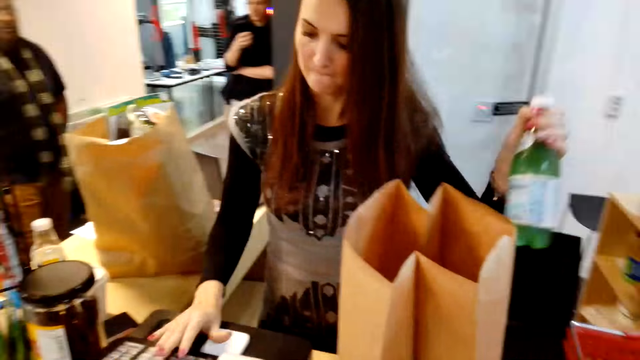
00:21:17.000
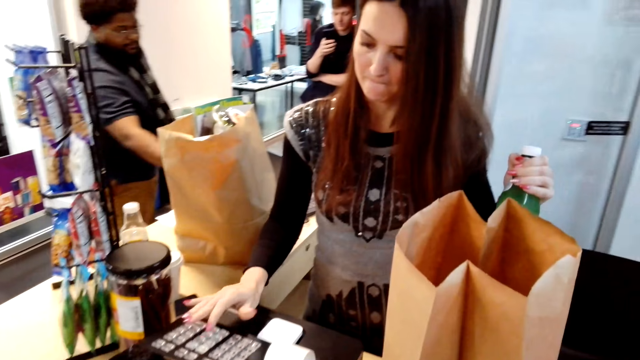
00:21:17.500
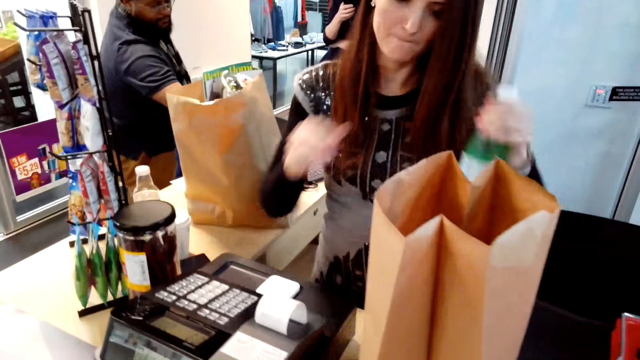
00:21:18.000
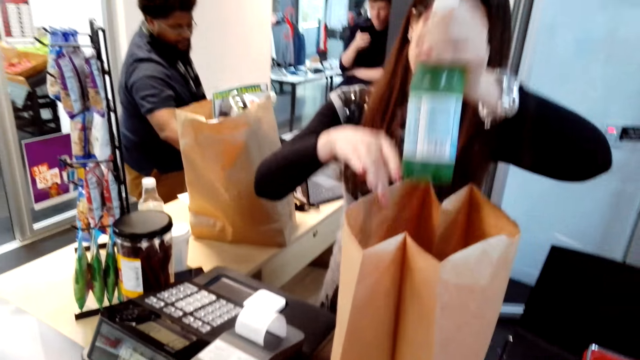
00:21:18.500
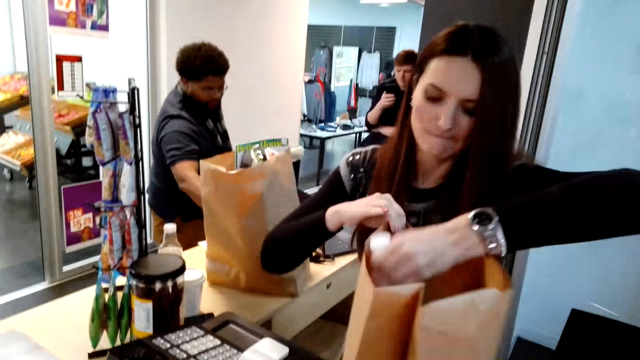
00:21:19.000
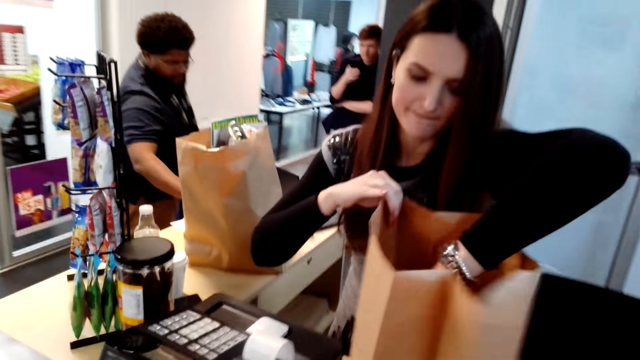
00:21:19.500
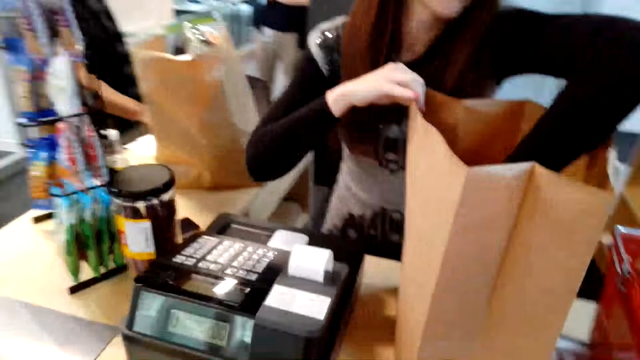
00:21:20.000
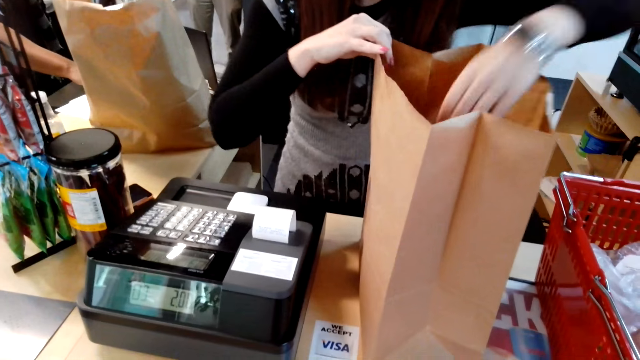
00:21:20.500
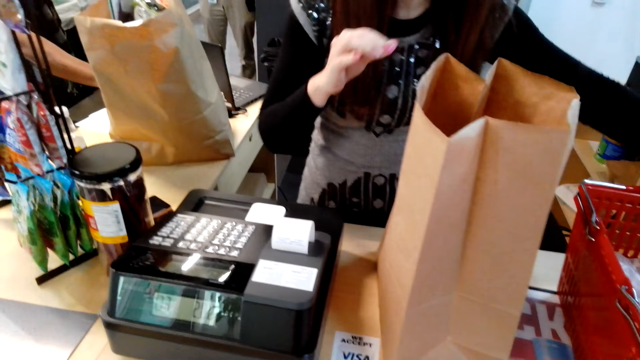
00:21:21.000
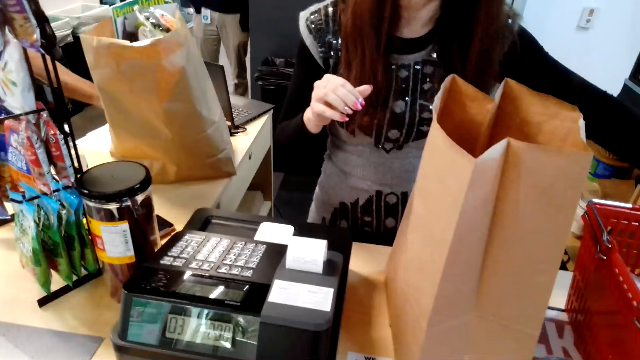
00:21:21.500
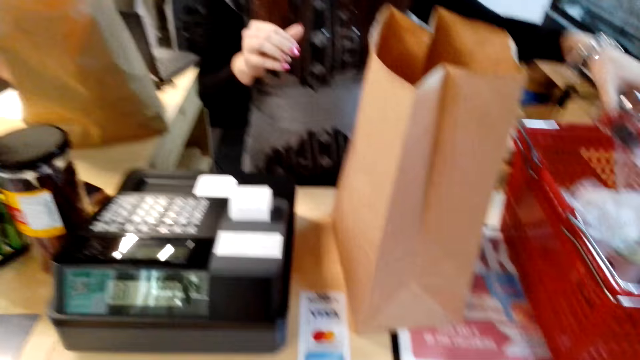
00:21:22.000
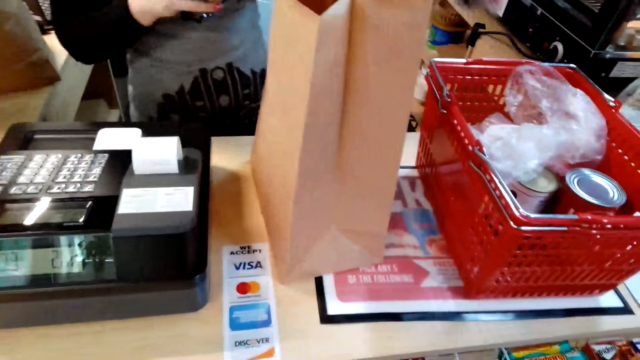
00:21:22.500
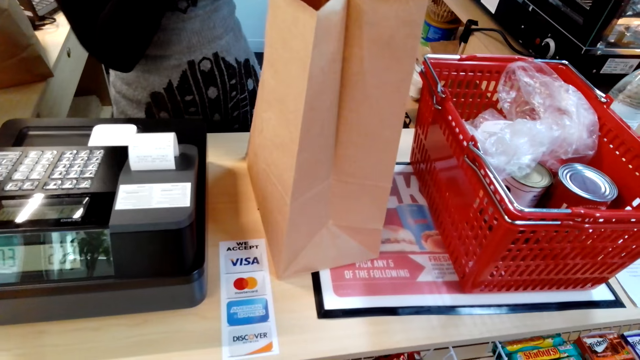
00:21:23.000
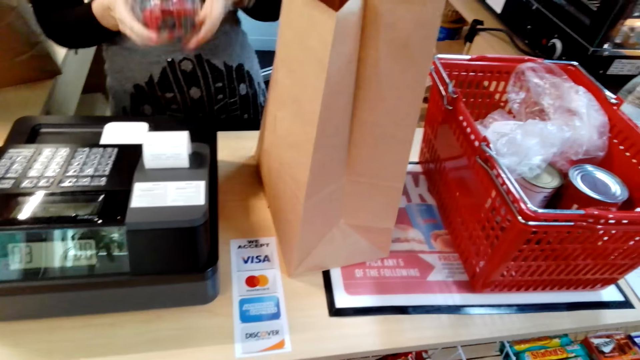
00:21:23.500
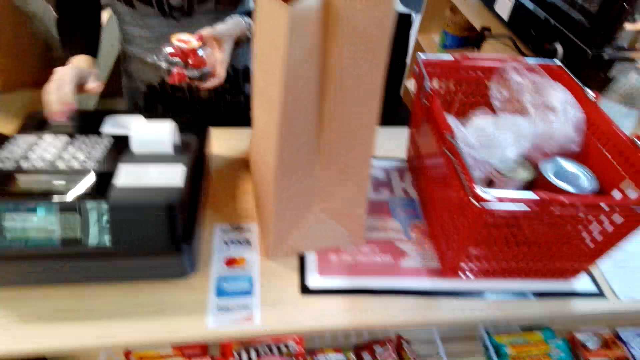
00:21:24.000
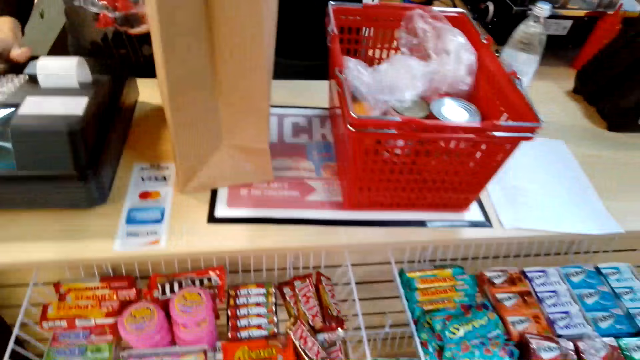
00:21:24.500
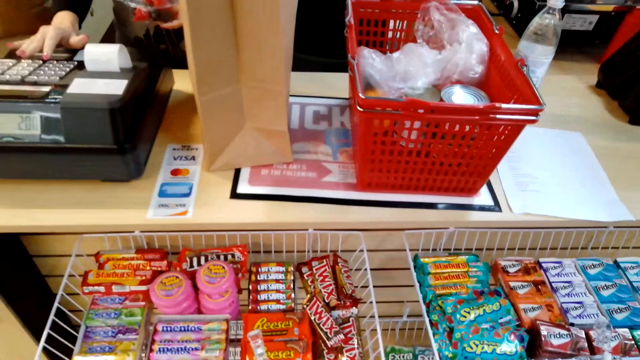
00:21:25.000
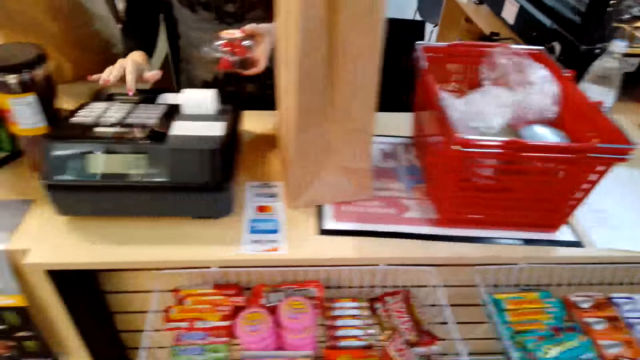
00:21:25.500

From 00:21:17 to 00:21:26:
A woman picks a bottle from the trolley. The woman places the bottle in the carriage bag. The woman operates a computer with the right hand. The camera wearer stares at the woman. The woman picks a container from the trolley. The woman operates the computer.

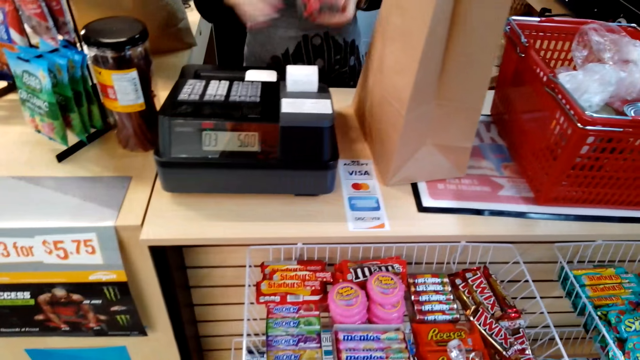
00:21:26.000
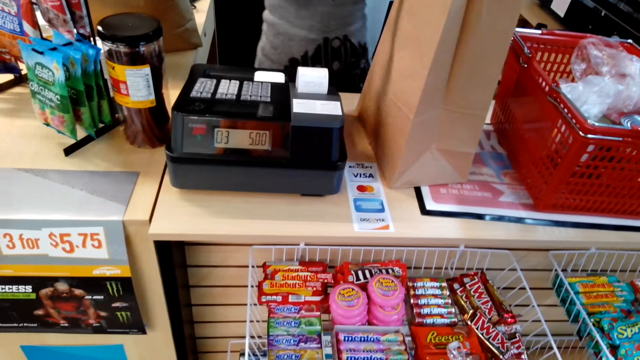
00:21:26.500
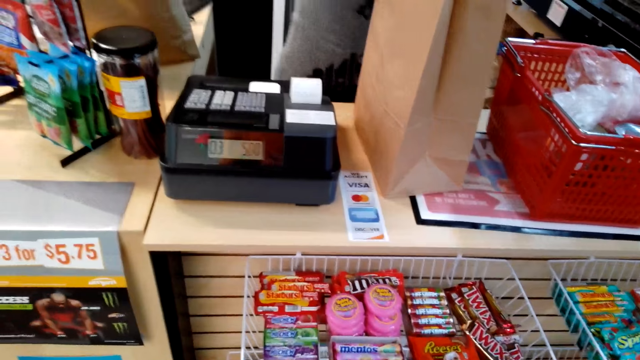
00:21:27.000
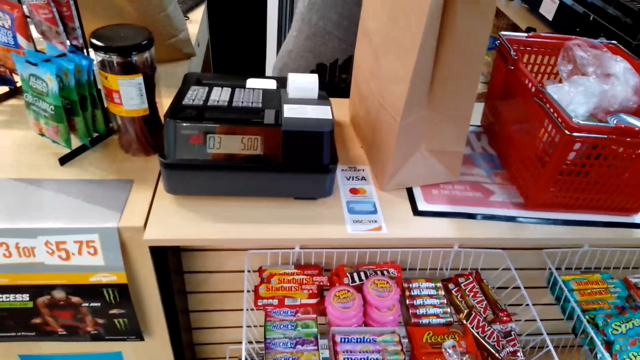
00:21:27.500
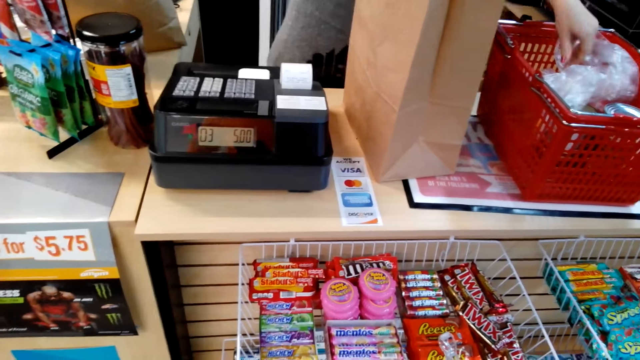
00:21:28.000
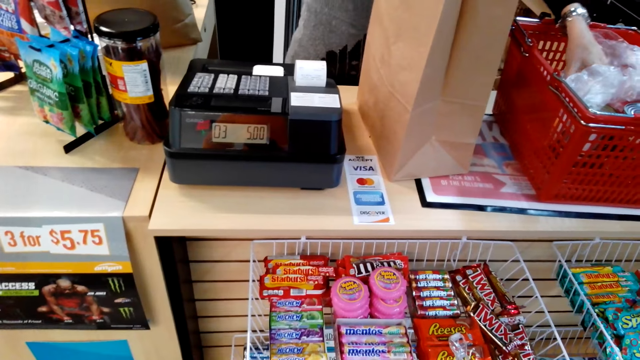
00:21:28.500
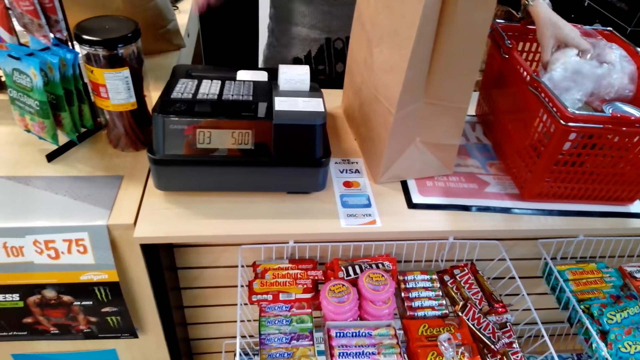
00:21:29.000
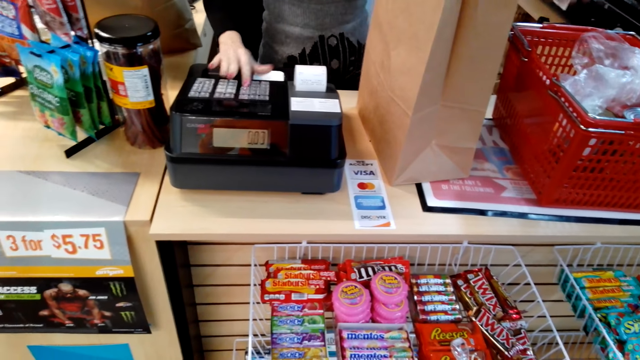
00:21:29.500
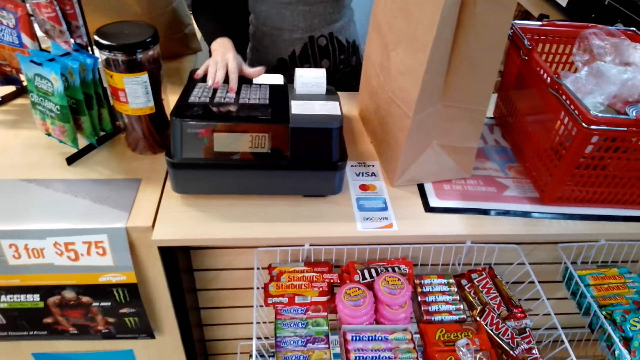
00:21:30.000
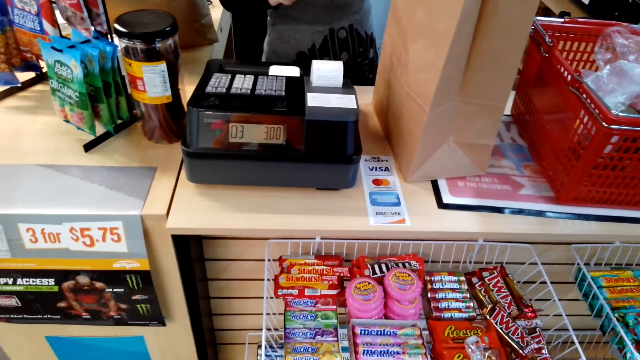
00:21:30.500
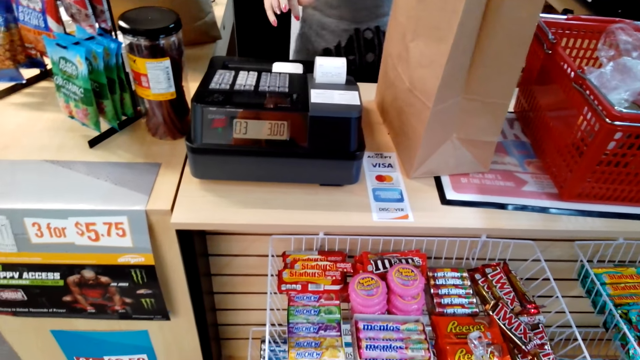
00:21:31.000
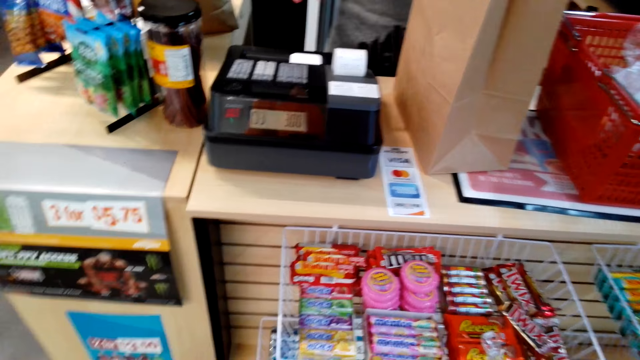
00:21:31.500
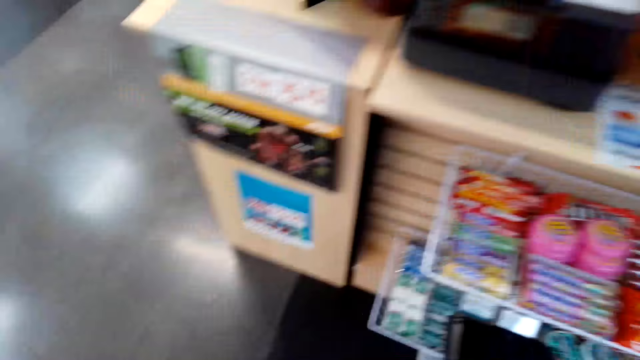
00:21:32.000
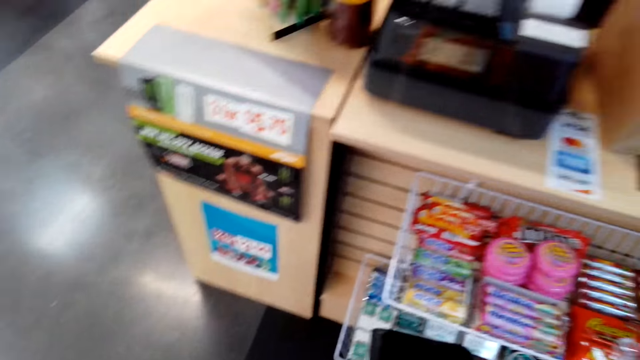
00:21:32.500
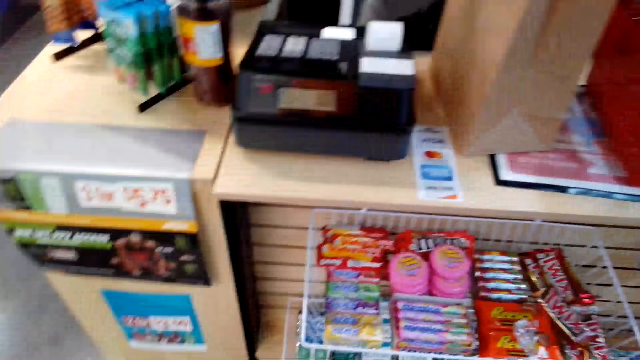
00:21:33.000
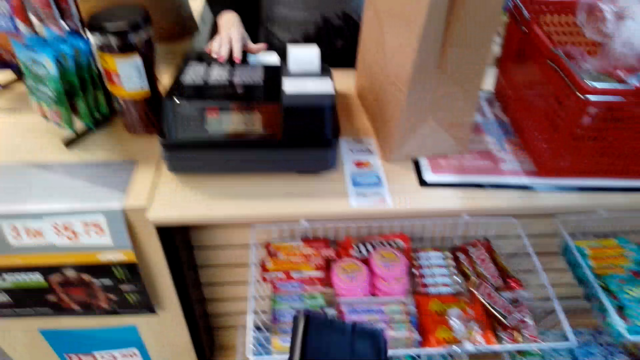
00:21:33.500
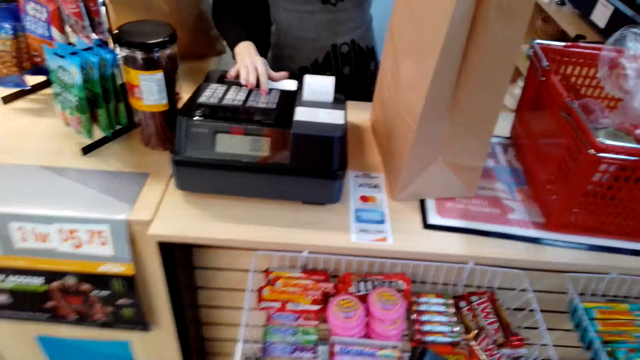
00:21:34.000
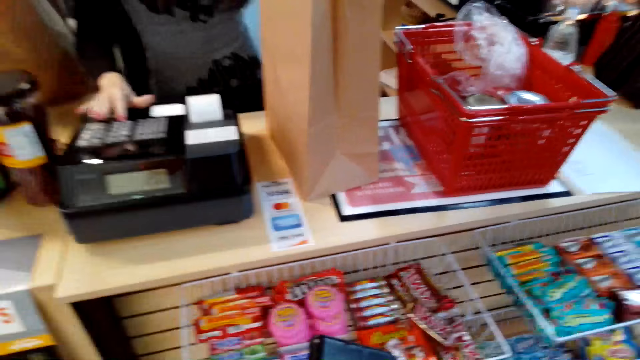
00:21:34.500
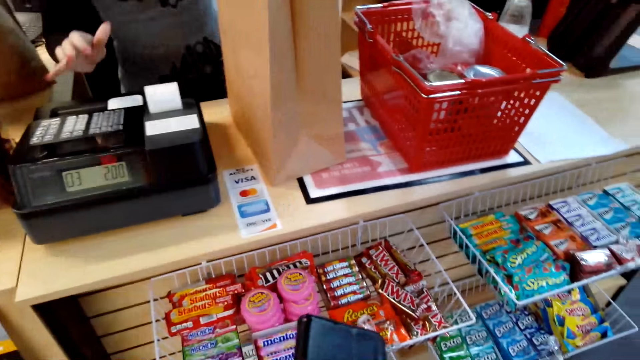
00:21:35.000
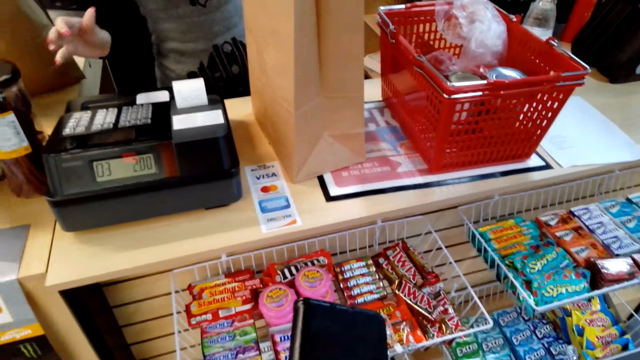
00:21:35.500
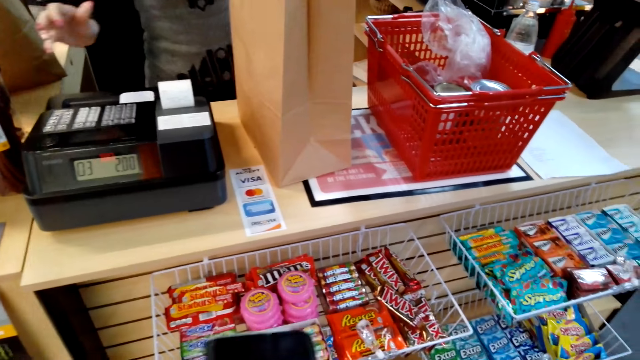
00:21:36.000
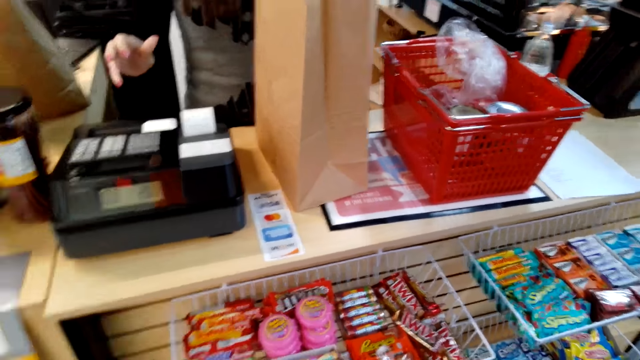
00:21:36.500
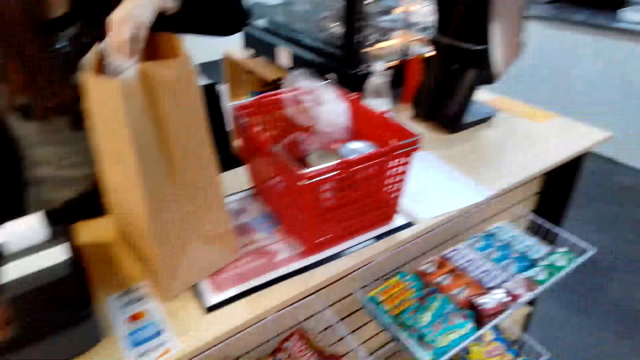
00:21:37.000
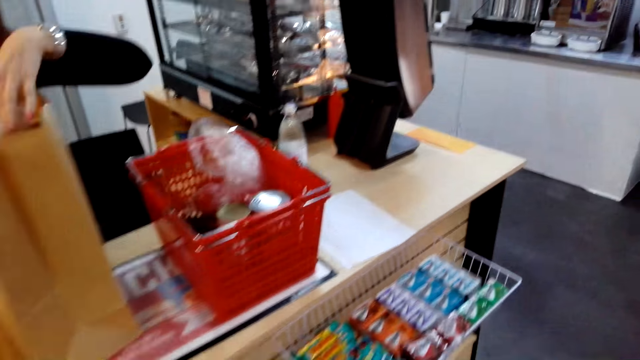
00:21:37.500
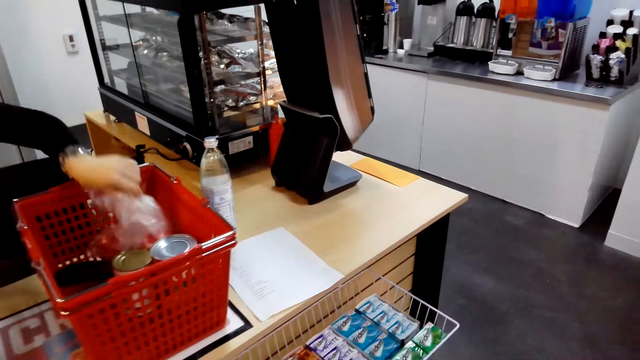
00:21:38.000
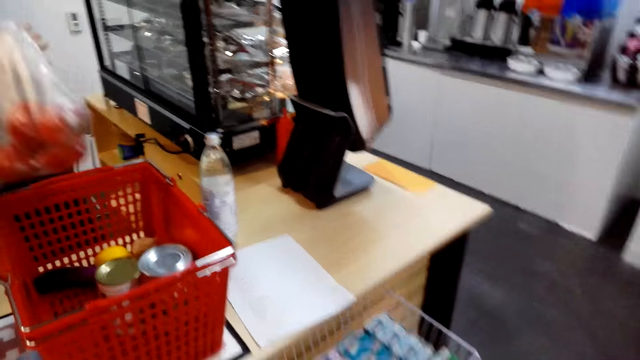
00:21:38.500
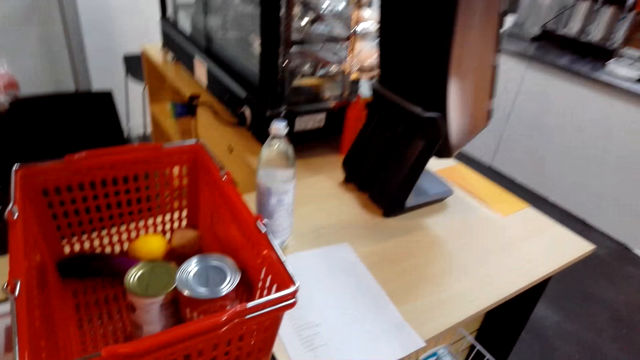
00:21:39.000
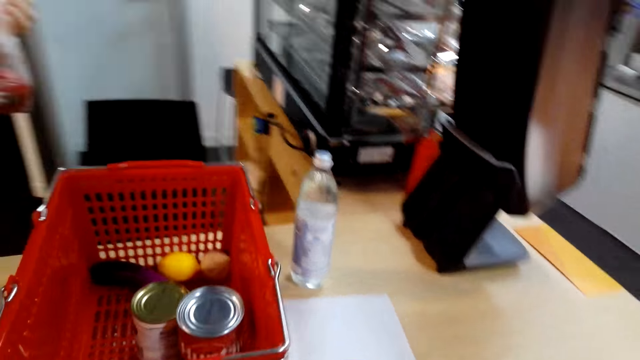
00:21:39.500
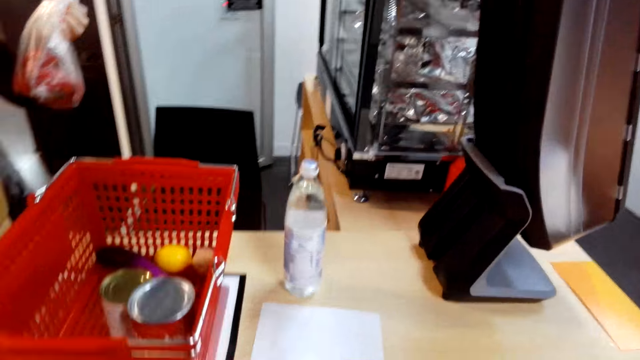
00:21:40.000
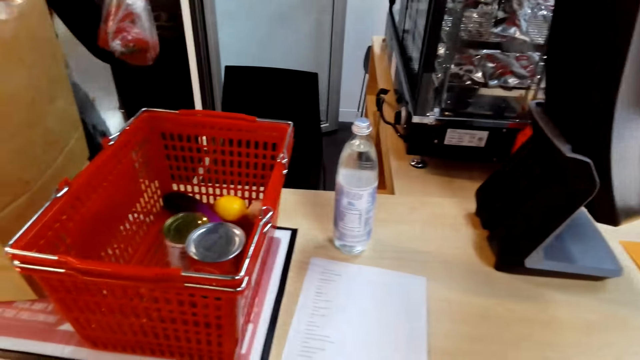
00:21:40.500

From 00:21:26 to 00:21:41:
The camera wearer looks around. A woman puts the container in the packing paper. The woman operates the computer, puts the container in the paper. The camera wearer looks around. The woman operates the computer with the right hand. The camera wearer holds the phone with both hands. They look around. The woman puts shopping in the paper, picks the paper from the trolley.
